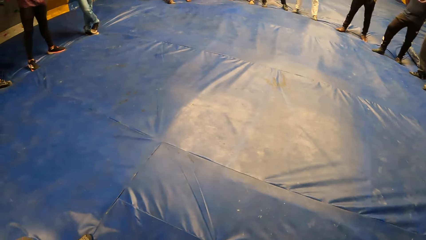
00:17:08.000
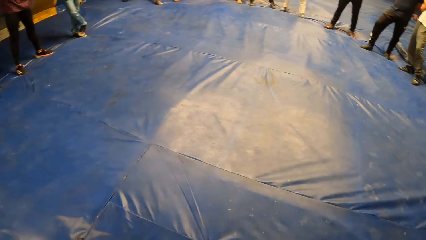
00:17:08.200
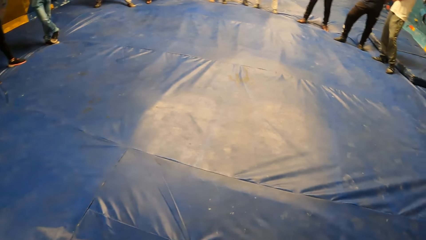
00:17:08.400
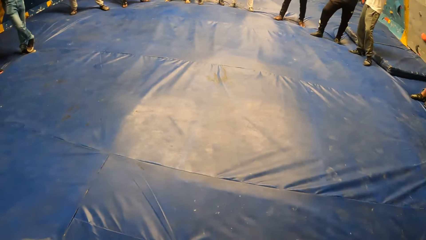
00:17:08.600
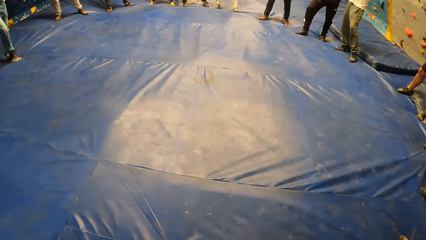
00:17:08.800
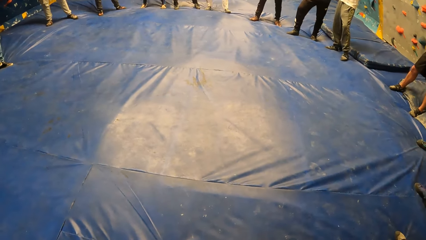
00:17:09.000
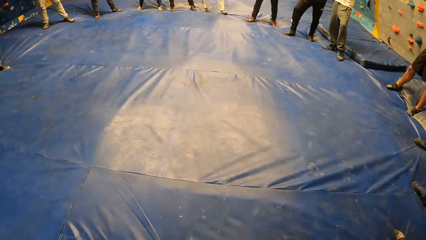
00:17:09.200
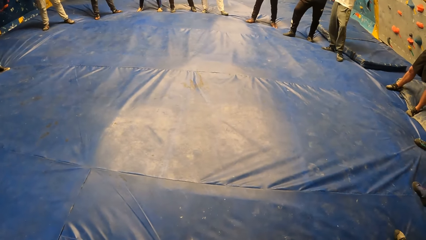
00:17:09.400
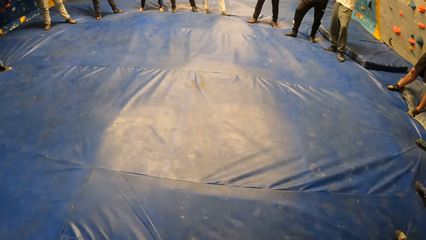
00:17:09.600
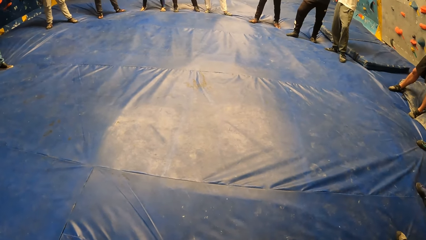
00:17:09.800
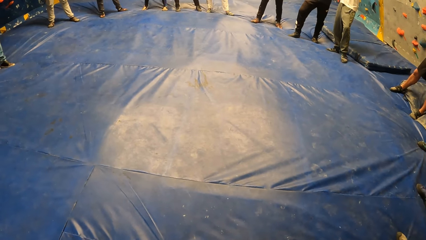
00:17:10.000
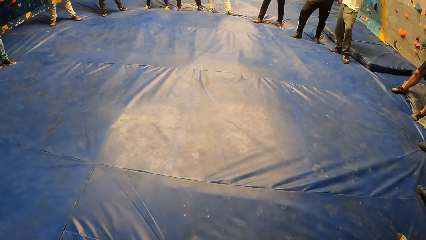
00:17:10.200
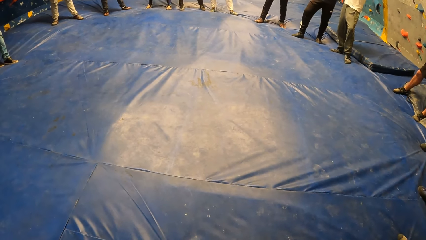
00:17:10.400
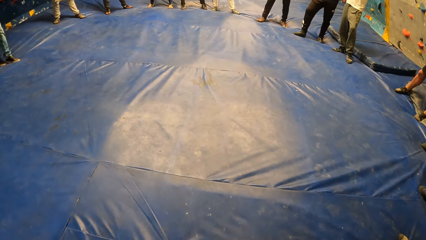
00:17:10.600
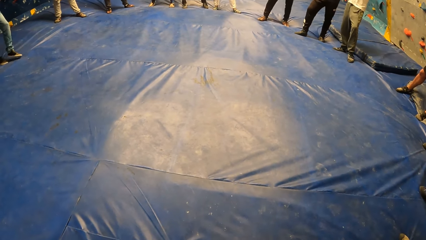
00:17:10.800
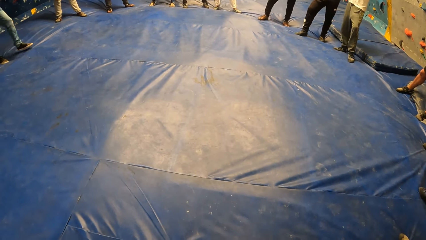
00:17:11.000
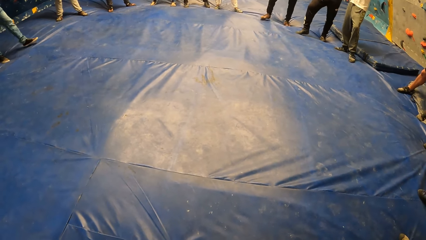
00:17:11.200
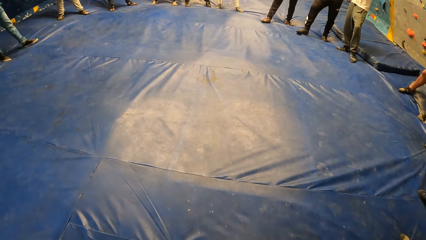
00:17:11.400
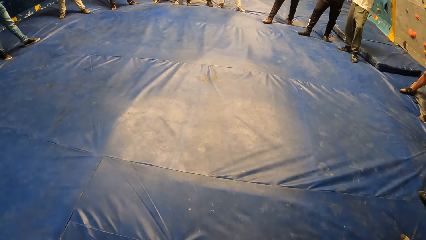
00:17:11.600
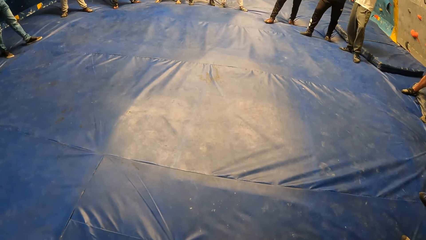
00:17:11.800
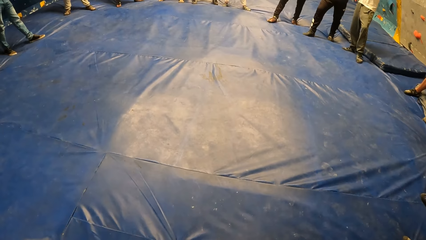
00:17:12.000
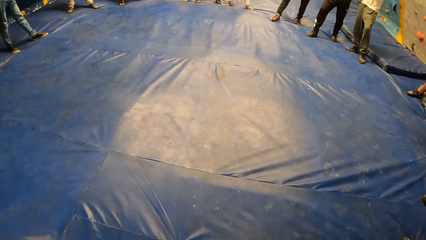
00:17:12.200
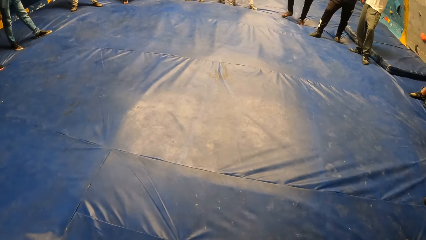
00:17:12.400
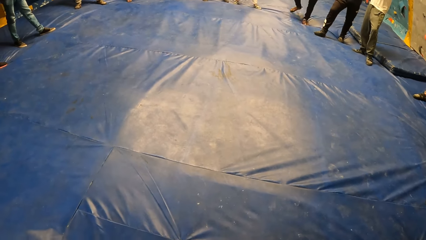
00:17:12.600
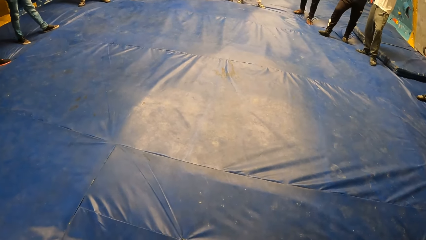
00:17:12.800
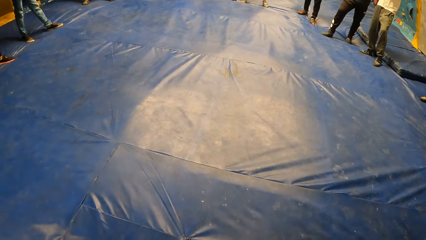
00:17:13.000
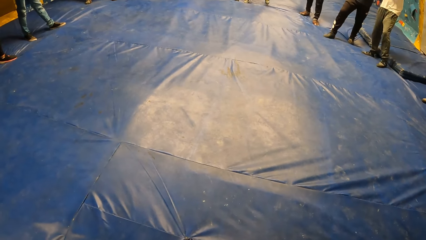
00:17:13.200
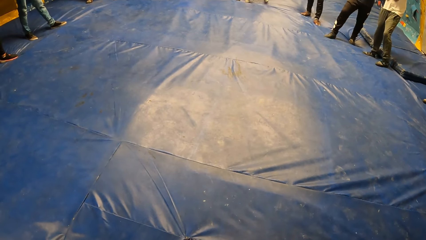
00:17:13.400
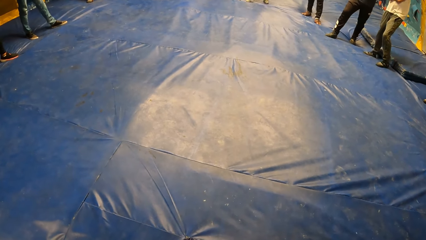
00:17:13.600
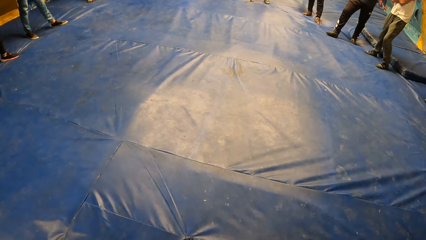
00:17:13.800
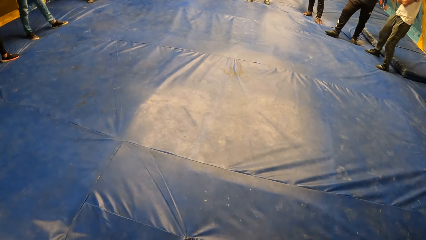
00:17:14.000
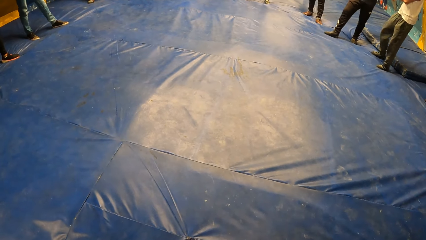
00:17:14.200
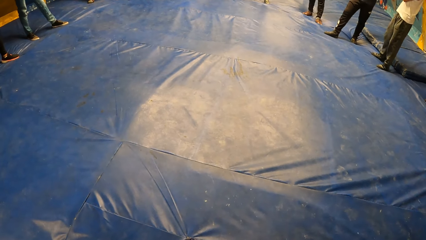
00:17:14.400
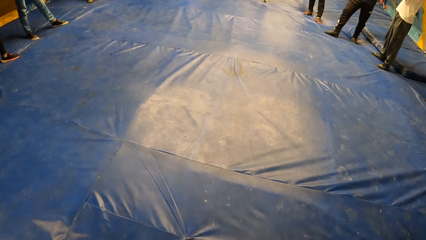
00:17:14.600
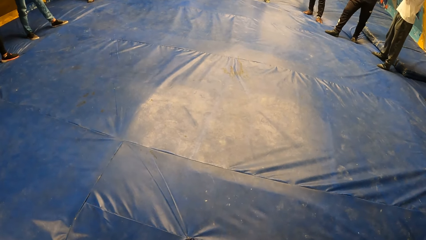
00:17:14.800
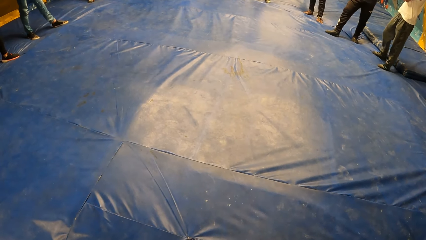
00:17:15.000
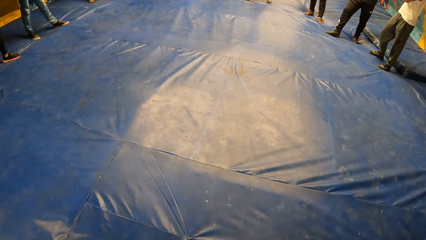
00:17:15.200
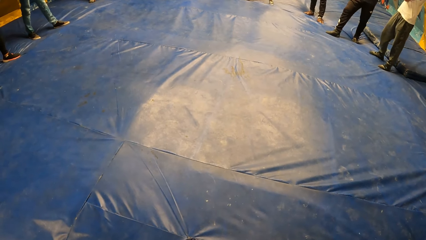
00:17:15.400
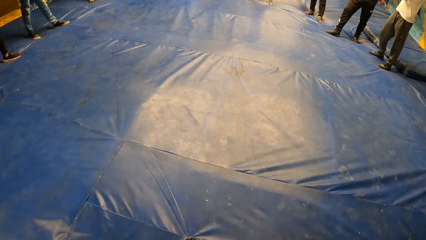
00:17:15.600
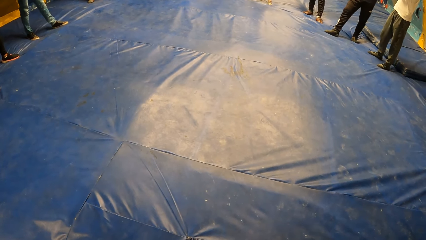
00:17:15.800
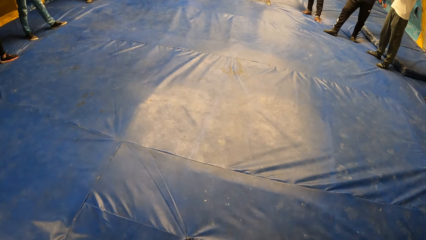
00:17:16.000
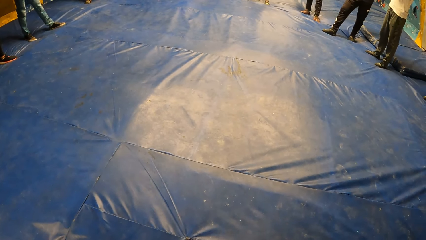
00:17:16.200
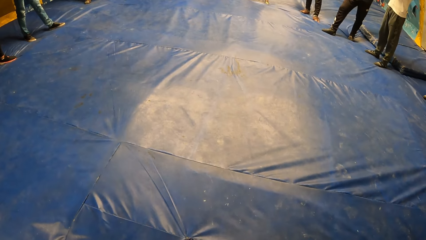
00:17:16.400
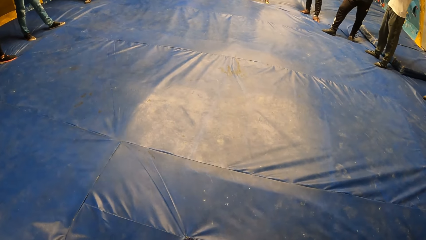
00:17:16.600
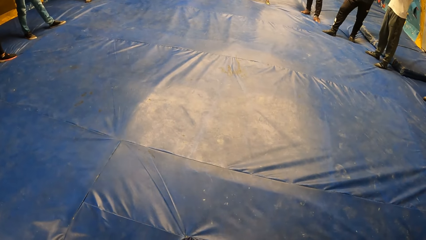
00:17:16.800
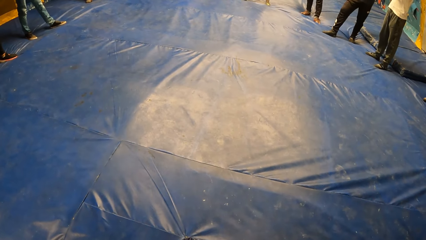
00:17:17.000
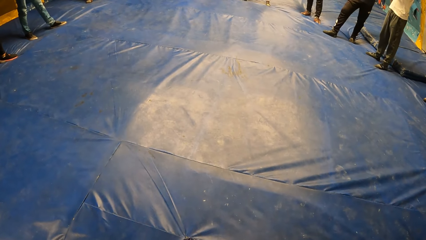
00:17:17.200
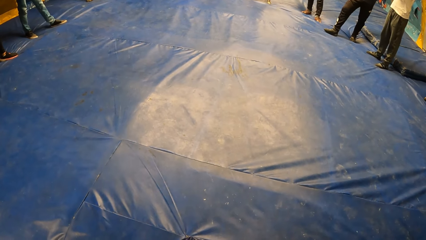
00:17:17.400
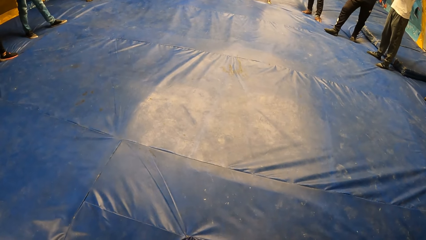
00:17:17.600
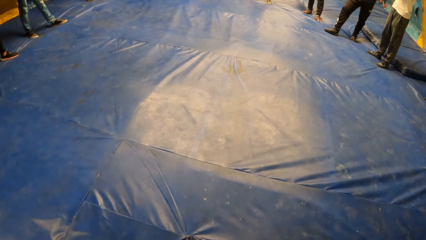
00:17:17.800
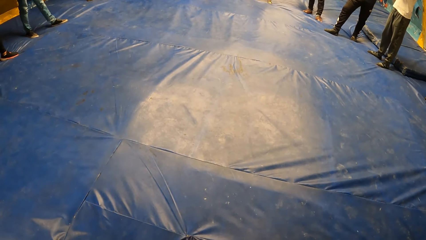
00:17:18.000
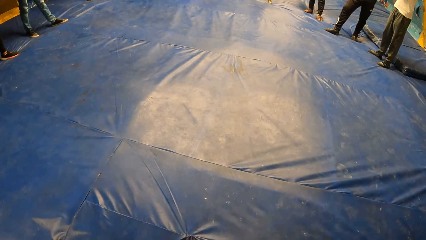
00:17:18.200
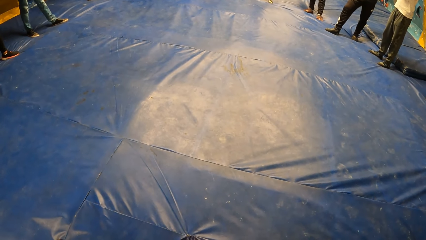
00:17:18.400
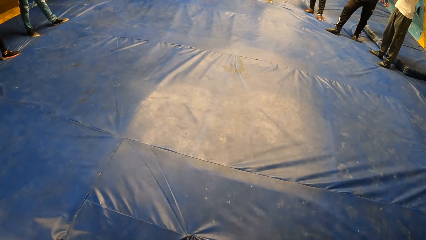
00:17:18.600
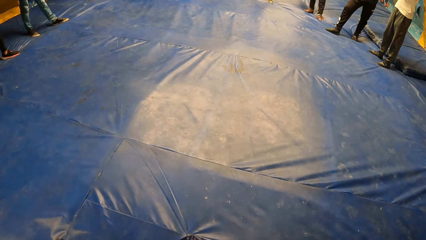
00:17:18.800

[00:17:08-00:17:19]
A lady moves the leg. Another lady fidgets. A man taps the leg on the surface. A second man moves the left leg. A third man steps back. The first man fidgets. A fourth man fidgets.

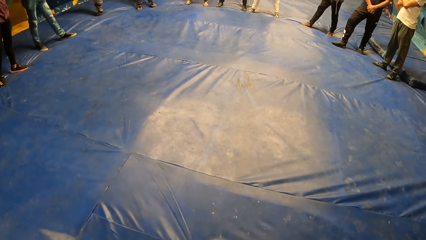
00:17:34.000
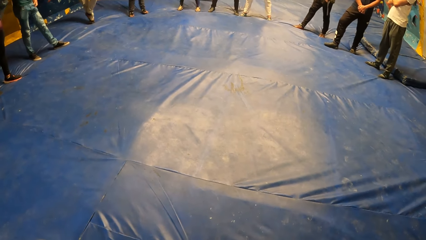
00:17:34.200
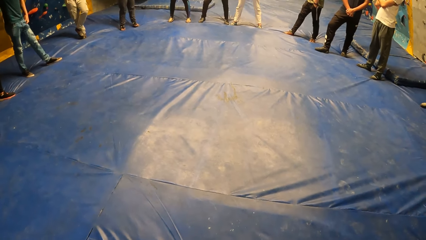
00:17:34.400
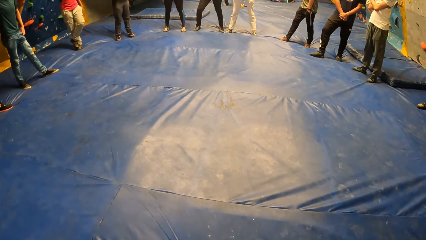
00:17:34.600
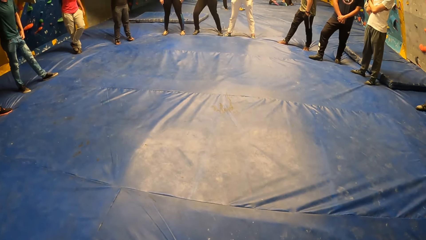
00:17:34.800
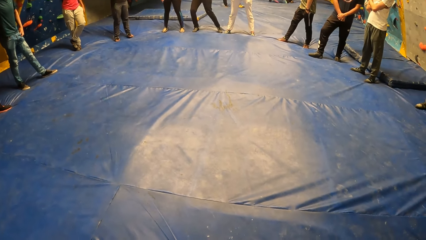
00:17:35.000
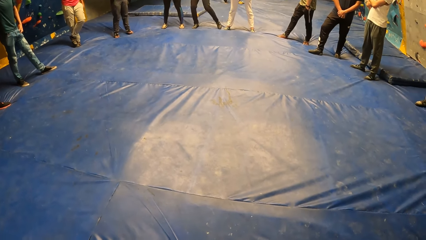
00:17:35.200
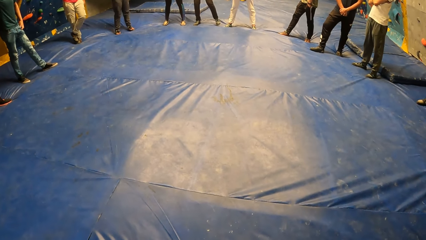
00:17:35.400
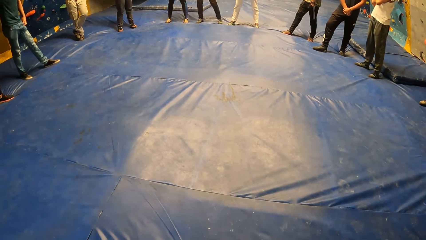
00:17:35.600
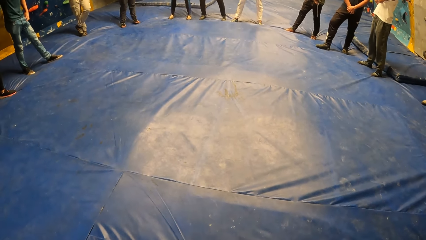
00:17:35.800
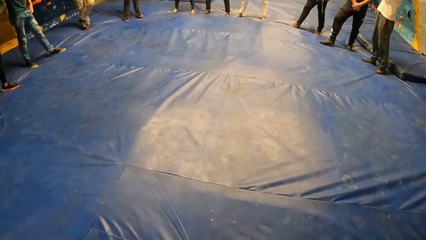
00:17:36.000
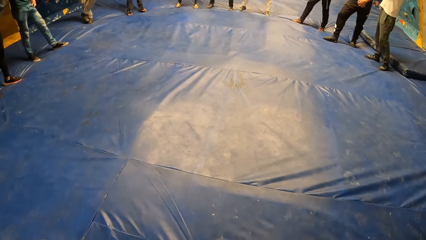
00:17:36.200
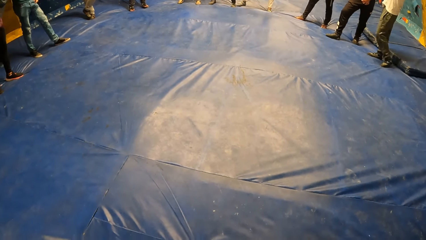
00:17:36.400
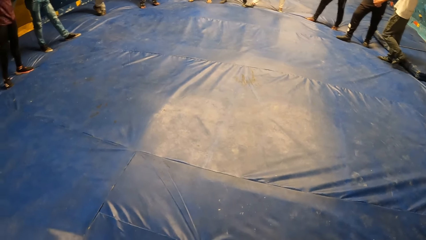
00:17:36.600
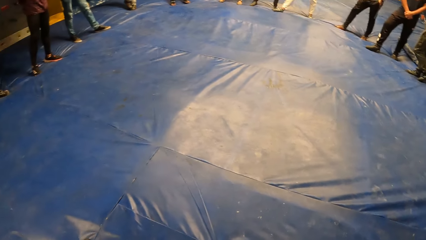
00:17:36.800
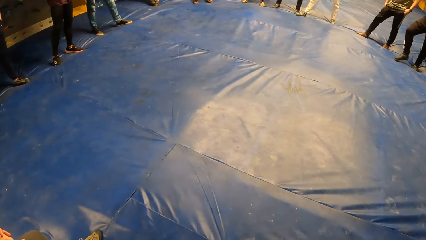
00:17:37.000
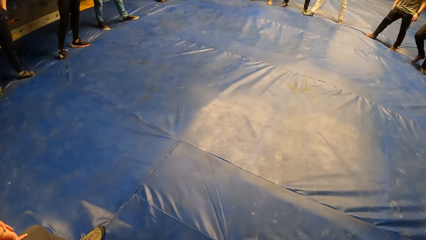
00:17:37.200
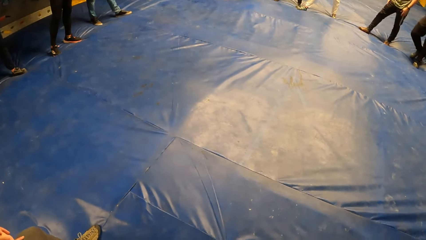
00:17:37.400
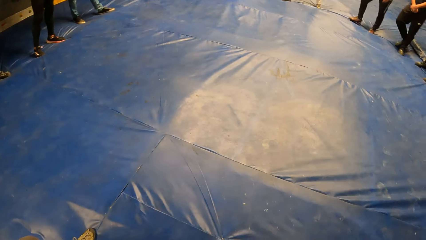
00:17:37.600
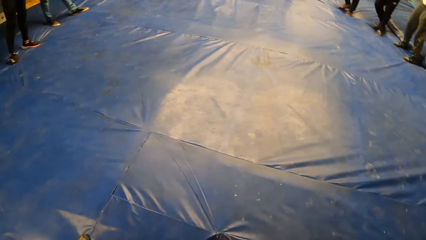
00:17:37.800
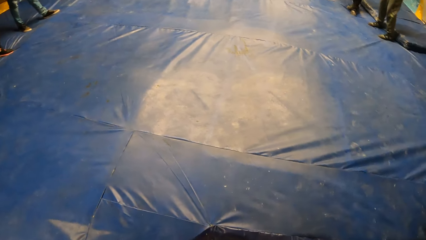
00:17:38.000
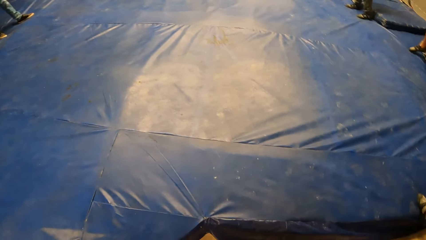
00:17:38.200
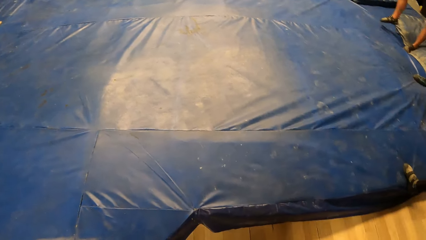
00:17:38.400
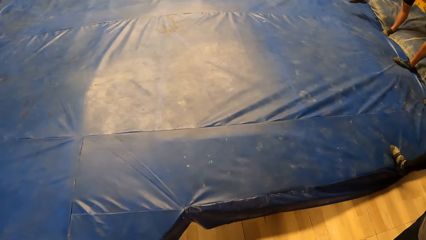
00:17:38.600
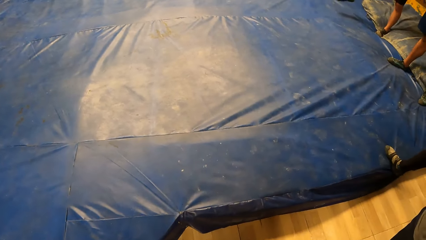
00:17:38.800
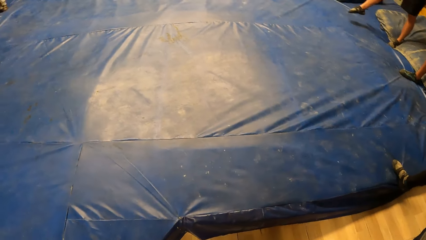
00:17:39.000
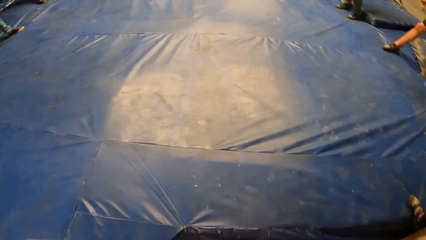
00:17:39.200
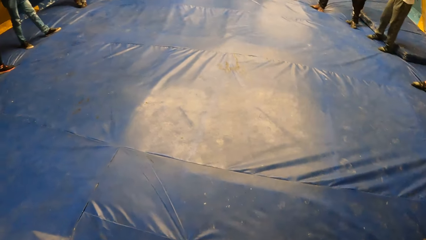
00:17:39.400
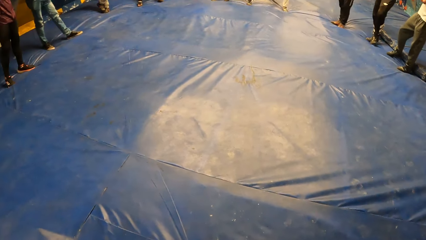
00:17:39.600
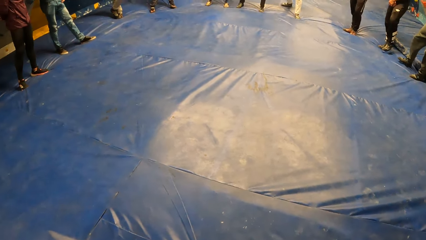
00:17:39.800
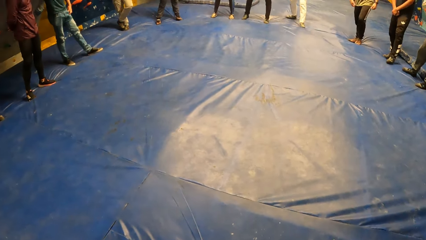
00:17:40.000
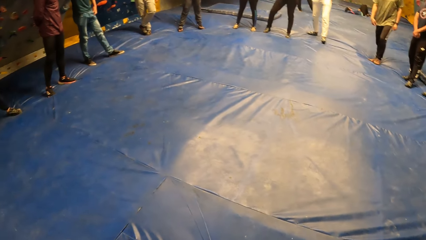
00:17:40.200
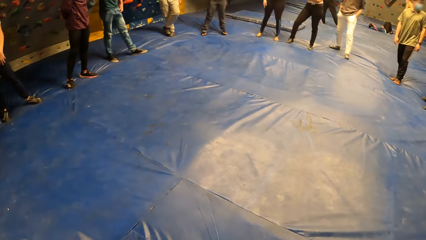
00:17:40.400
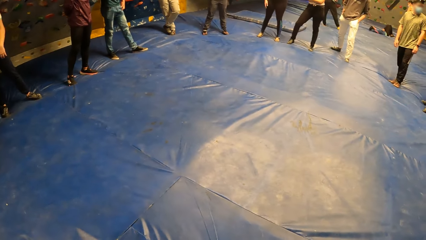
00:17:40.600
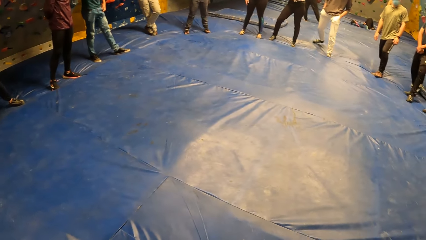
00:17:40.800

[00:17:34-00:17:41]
A lady fidgets. A man moves the leg. Another man moves the leg. Another man moves the leg. Another man moves the left leg.
